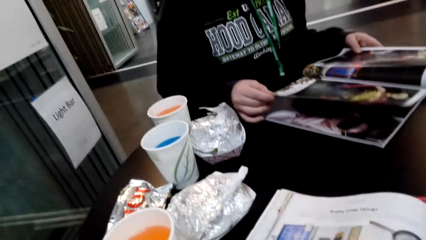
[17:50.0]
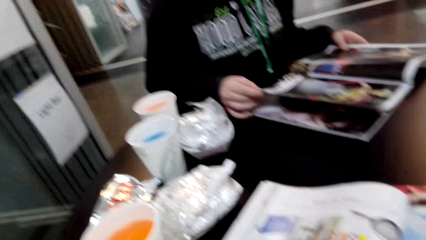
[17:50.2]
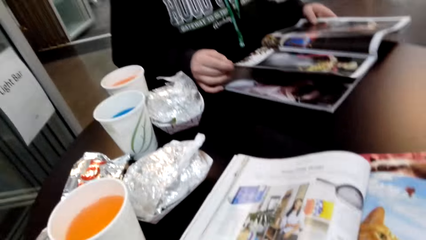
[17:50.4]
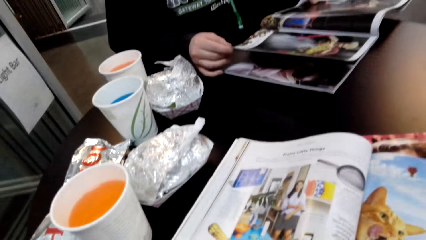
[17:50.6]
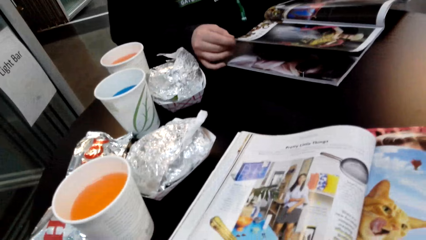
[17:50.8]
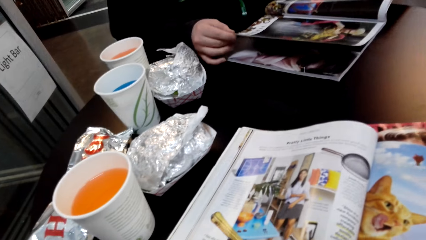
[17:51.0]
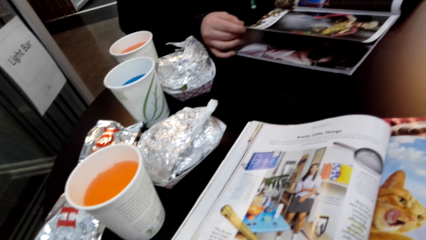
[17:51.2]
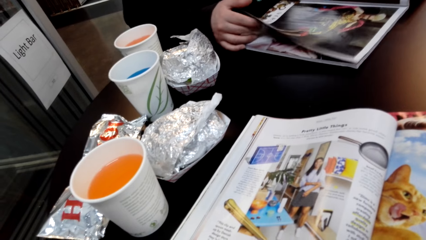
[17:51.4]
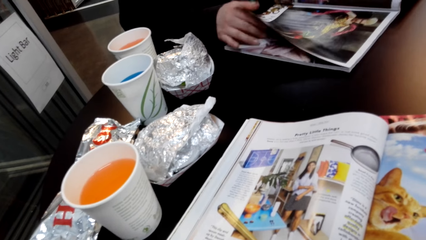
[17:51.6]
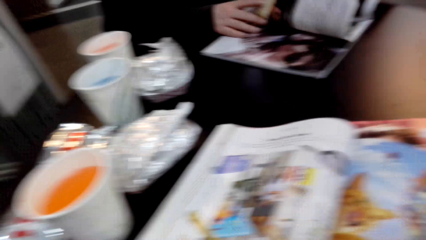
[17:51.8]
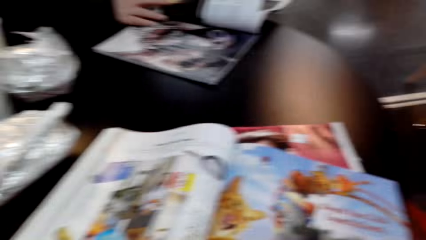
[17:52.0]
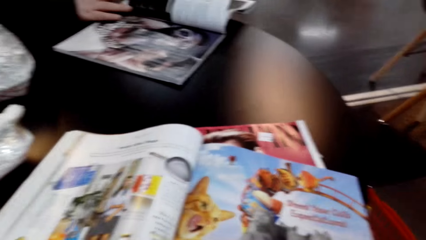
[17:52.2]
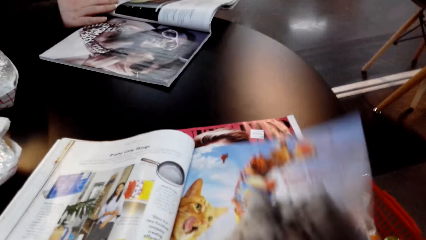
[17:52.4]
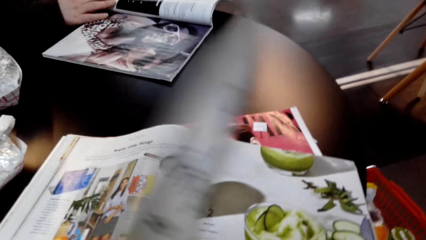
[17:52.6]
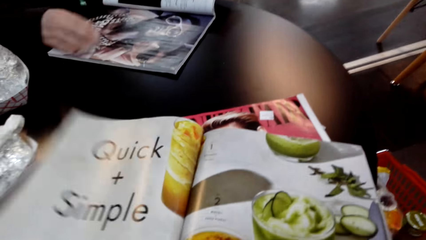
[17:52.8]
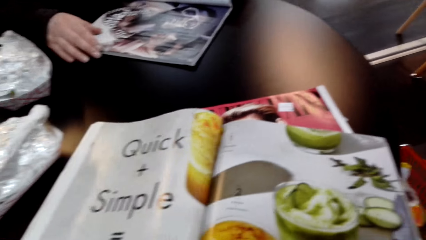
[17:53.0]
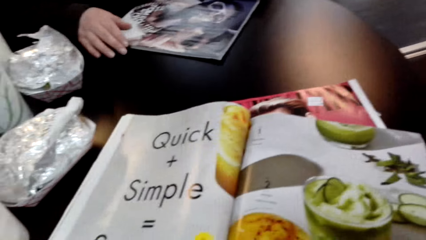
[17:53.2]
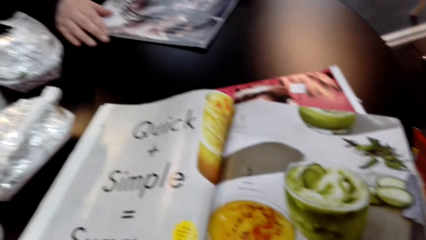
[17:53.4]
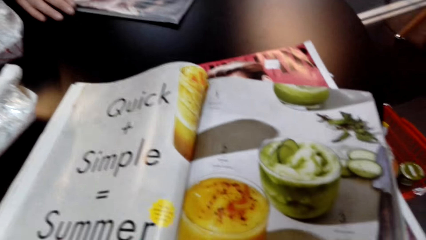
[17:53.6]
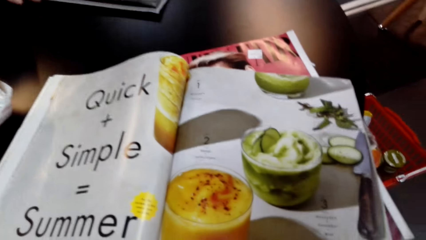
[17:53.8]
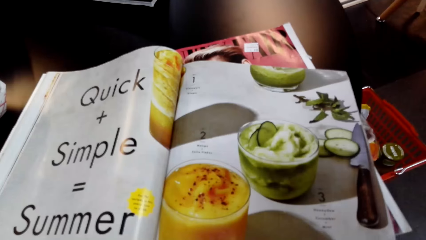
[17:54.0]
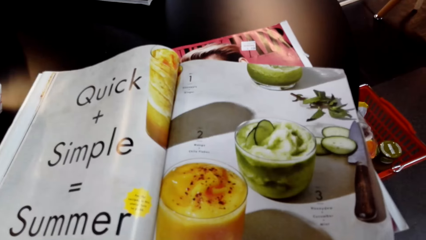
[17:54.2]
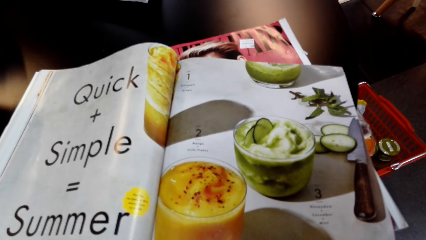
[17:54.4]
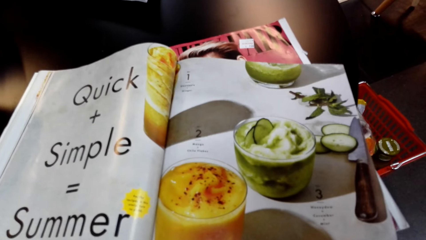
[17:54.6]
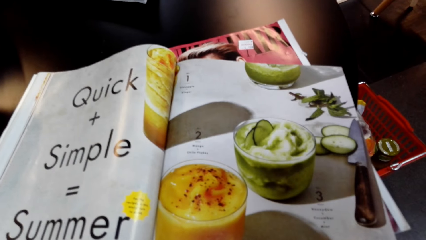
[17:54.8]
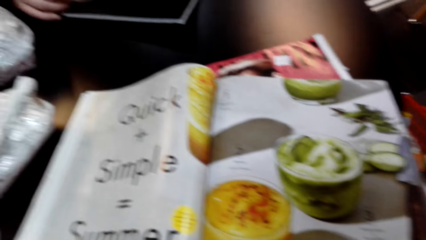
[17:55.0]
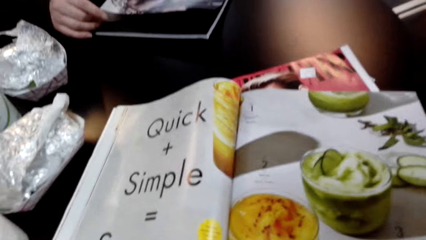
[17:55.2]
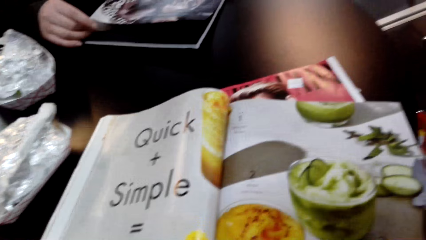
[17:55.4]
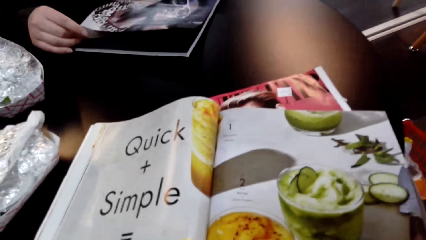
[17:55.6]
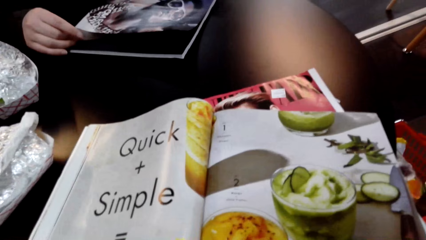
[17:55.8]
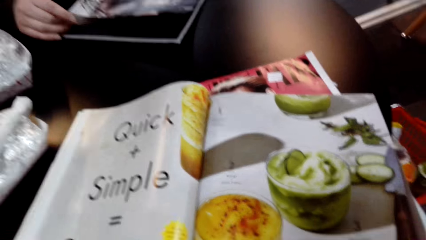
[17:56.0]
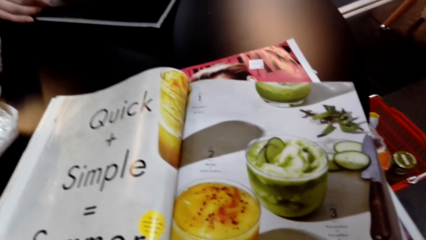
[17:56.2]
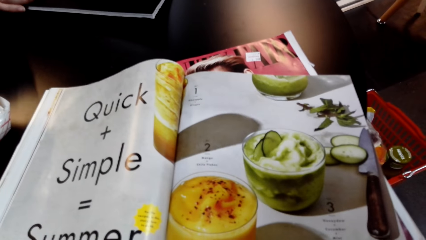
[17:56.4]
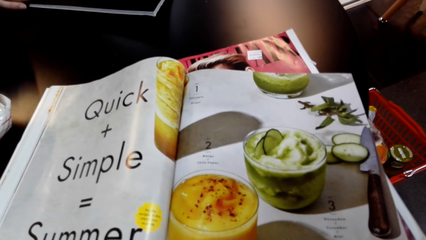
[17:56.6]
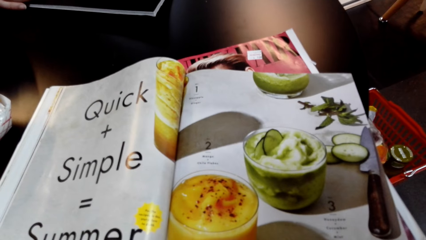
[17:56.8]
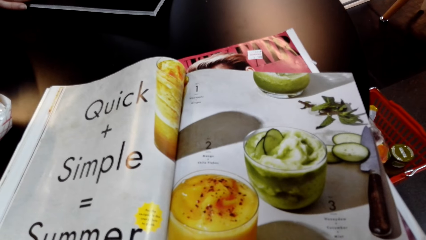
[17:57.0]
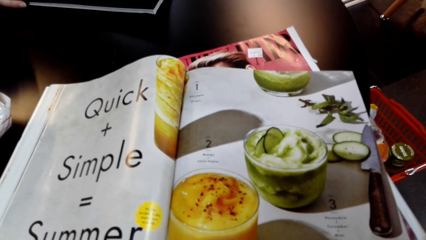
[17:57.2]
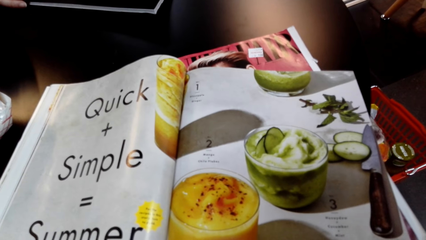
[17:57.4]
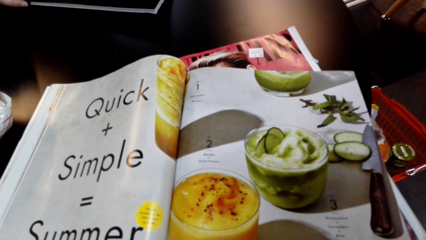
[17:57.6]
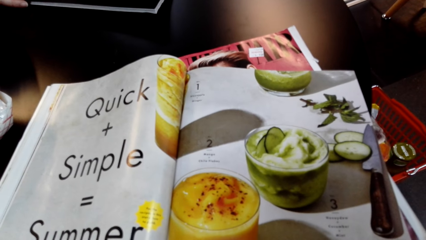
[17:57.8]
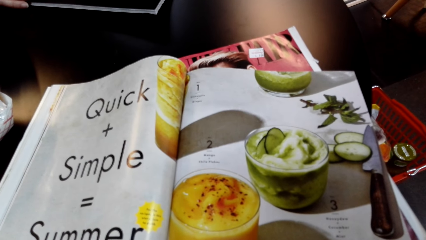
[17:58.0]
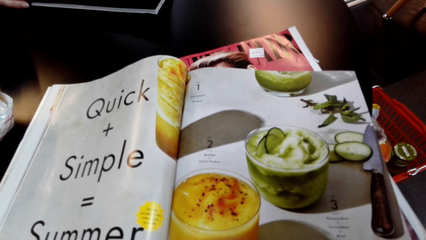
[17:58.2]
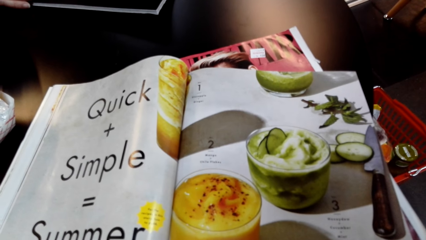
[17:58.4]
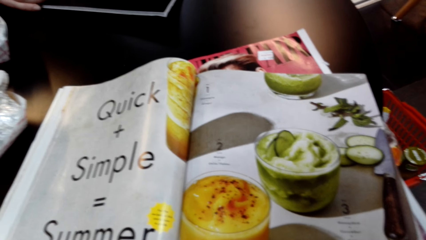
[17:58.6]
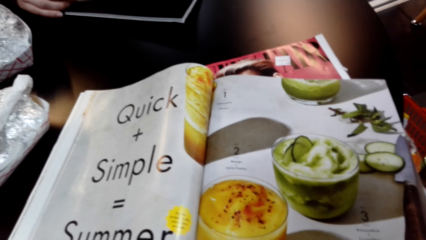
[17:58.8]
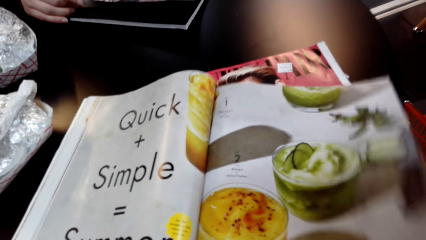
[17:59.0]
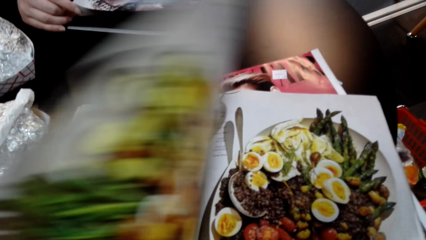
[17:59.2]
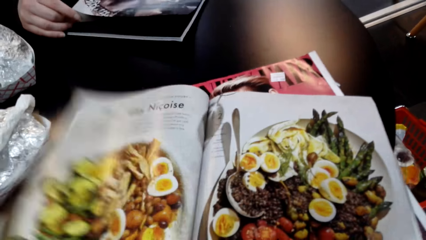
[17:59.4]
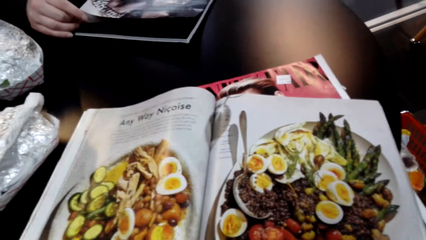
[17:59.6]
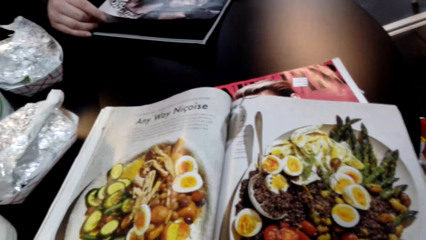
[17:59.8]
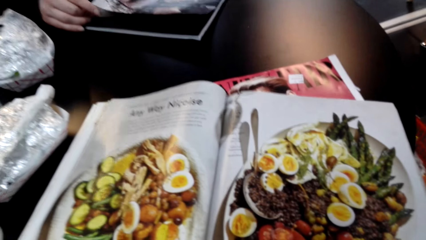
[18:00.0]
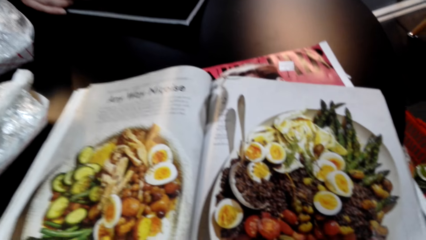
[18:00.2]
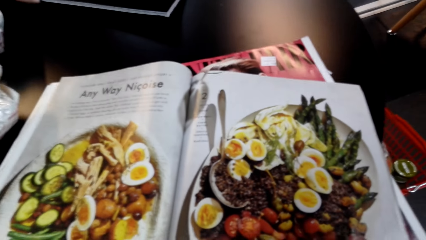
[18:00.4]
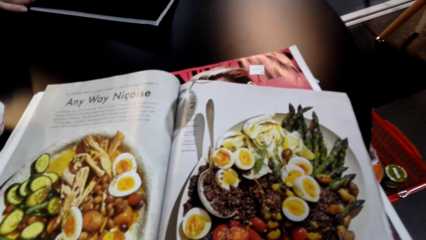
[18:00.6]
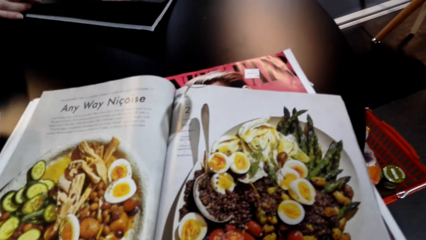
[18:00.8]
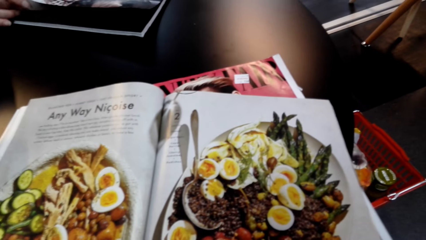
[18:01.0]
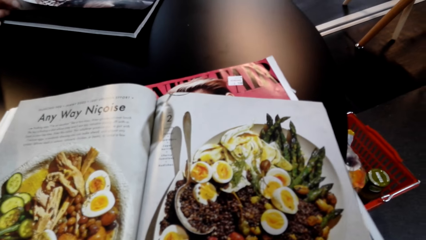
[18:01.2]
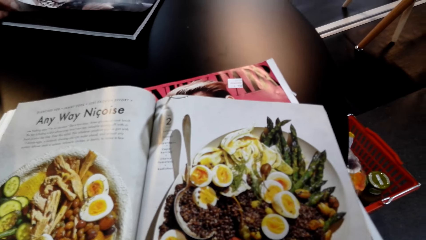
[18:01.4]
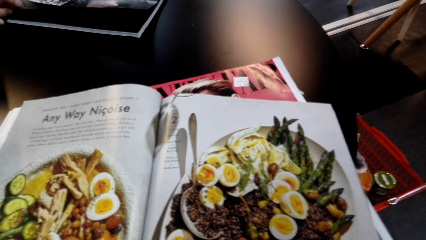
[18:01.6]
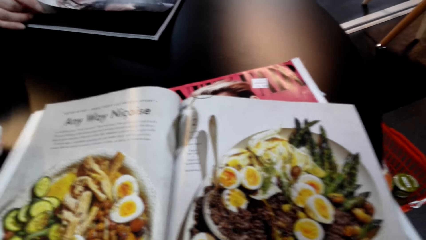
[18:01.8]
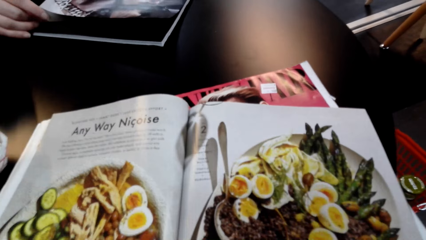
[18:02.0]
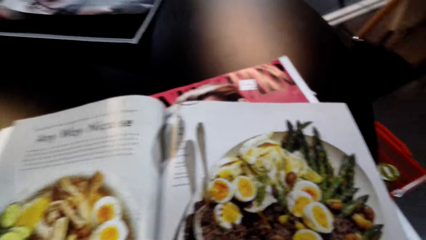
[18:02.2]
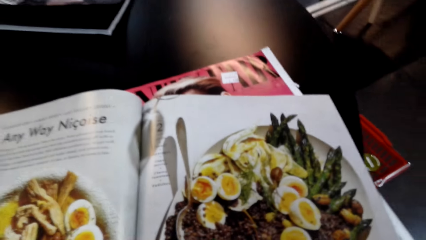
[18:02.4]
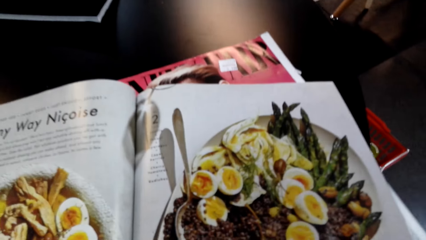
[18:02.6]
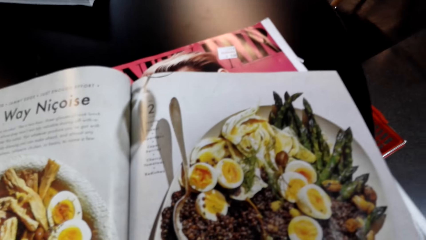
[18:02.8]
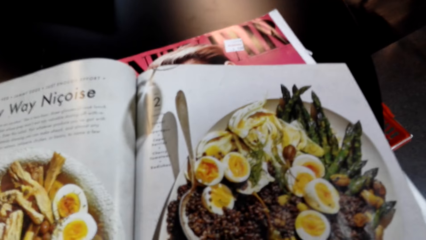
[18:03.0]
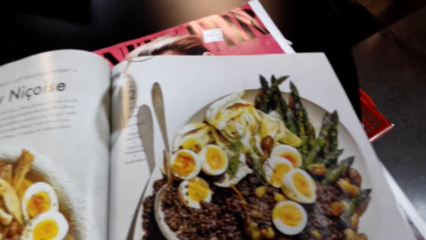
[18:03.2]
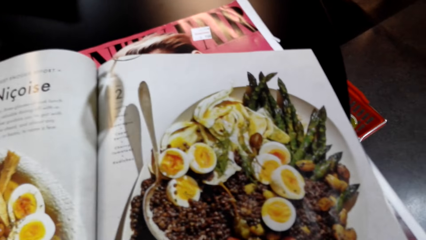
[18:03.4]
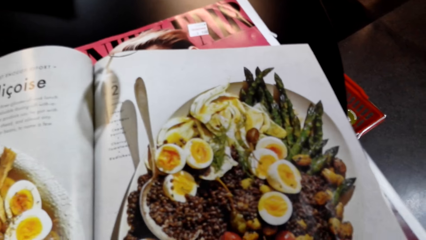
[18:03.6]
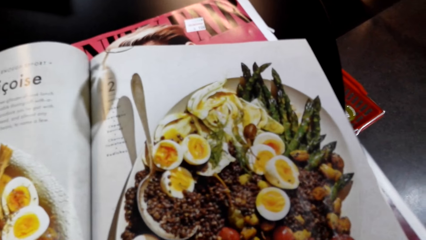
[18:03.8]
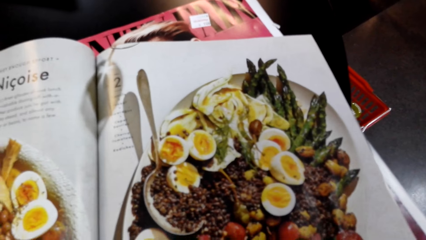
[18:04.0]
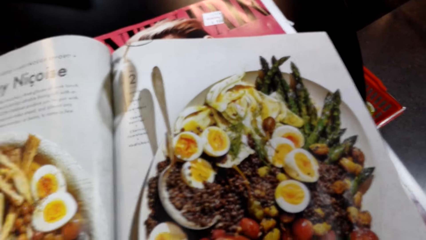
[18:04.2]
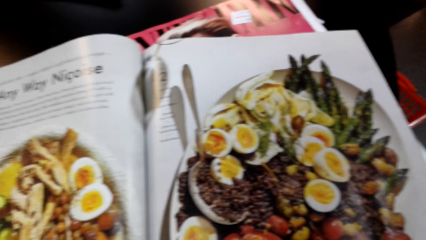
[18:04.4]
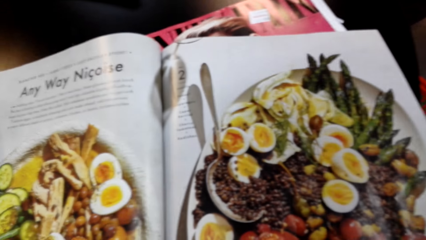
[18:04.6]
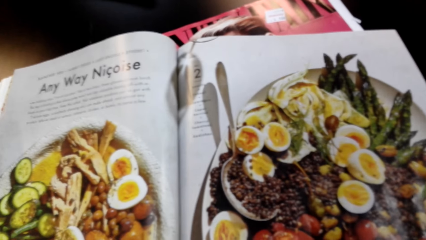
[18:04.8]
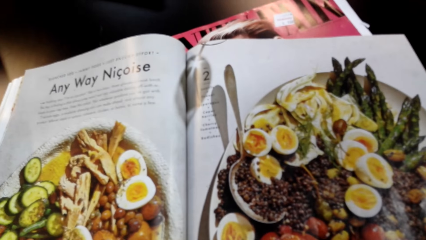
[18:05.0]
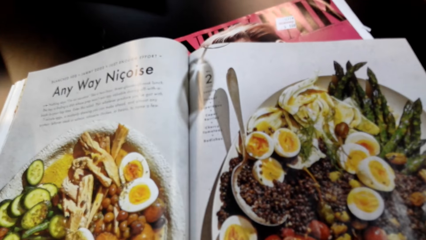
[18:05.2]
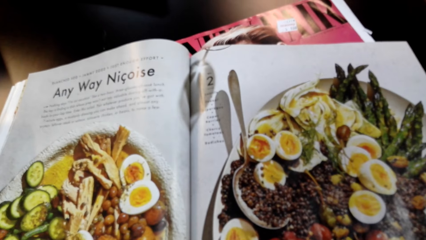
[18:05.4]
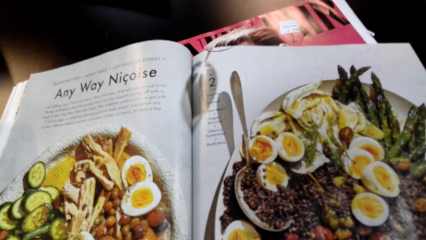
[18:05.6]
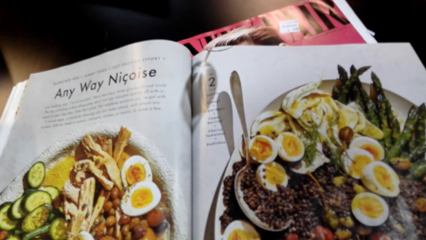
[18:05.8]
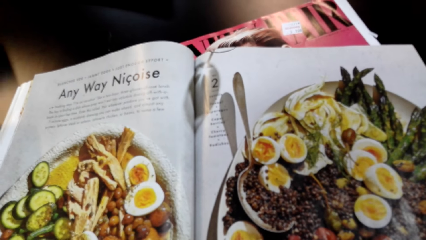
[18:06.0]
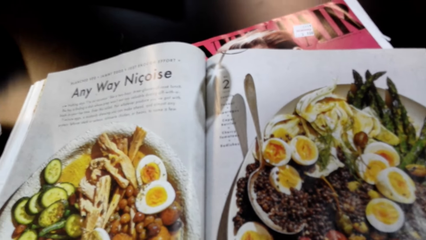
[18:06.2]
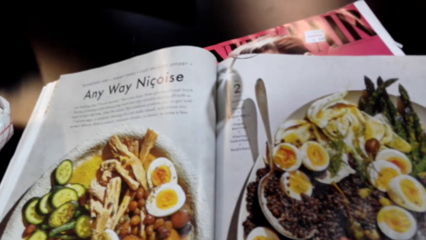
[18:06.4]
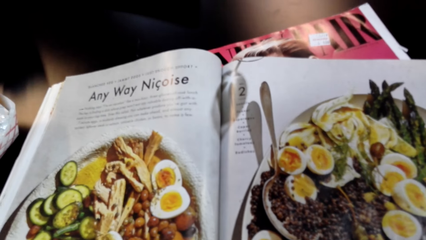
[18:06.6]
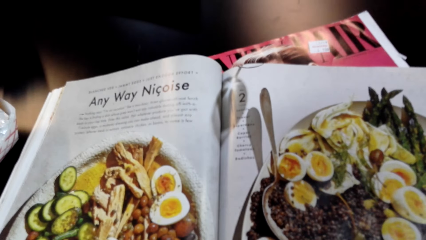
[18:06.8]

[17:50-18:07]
A person reads a magazine. The person turns a page of the magazine. The camera wearer turns a page of the magazine. They read the magazine. They turn a page of the magazine. They read the magazine.
